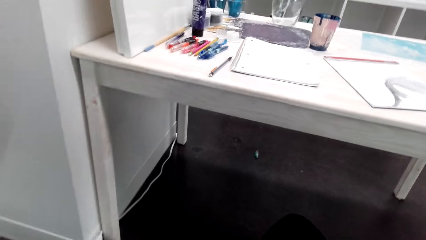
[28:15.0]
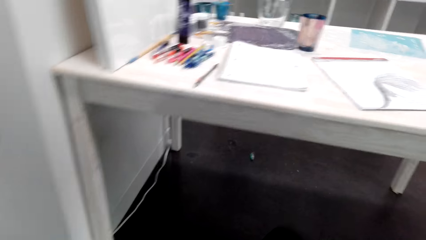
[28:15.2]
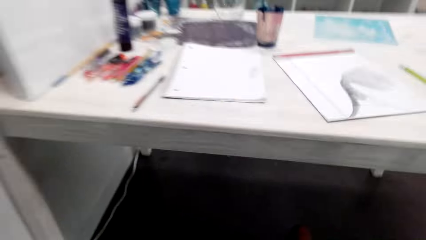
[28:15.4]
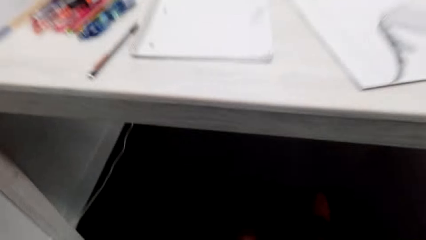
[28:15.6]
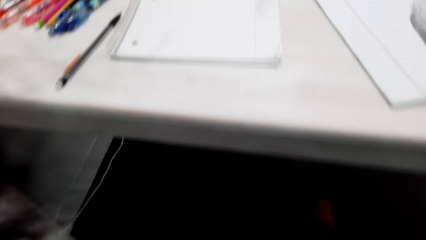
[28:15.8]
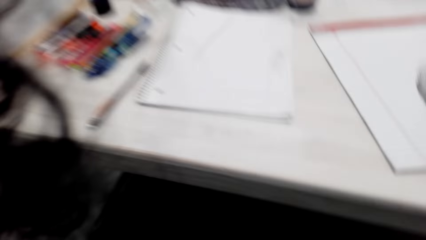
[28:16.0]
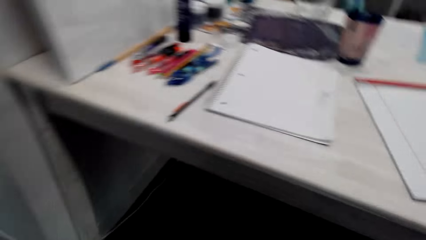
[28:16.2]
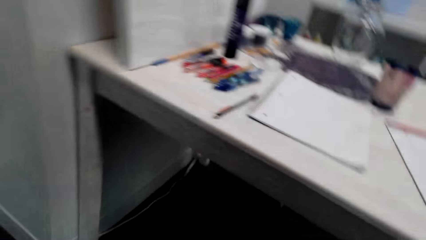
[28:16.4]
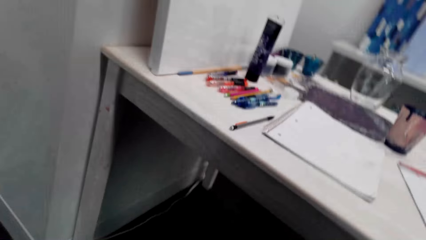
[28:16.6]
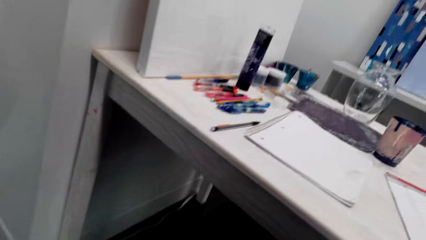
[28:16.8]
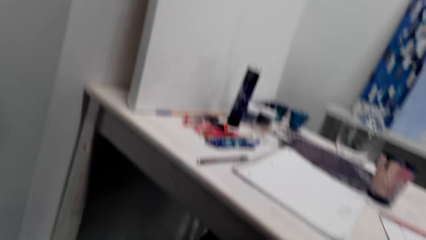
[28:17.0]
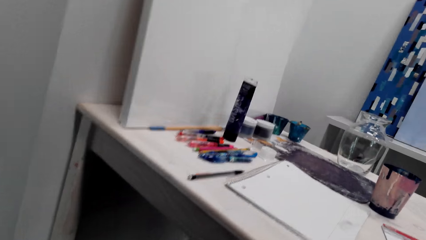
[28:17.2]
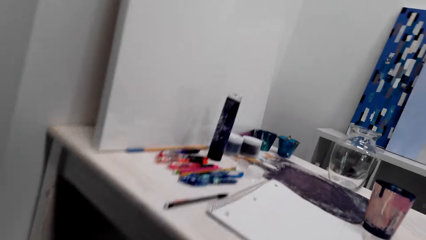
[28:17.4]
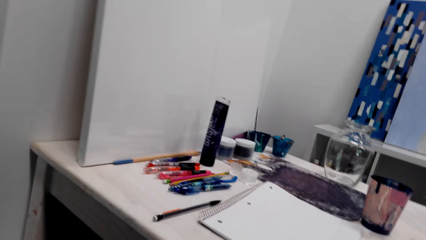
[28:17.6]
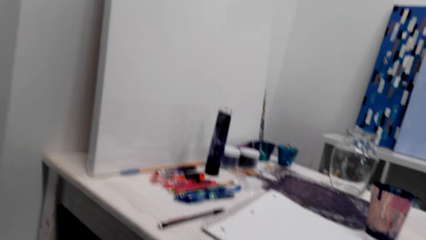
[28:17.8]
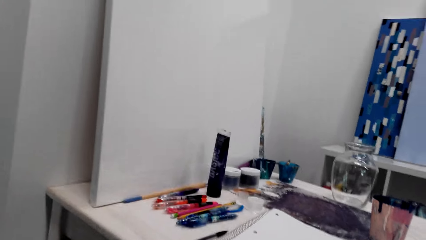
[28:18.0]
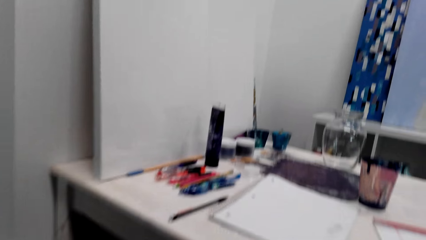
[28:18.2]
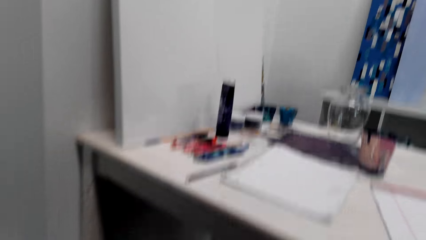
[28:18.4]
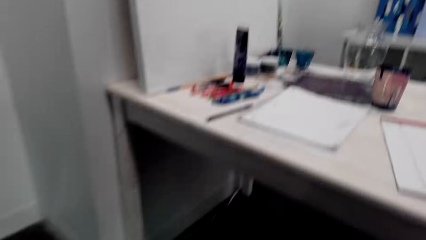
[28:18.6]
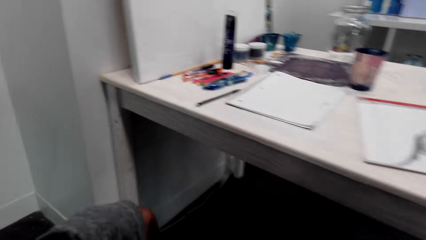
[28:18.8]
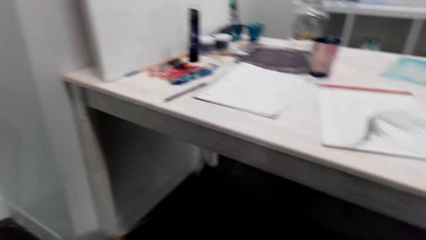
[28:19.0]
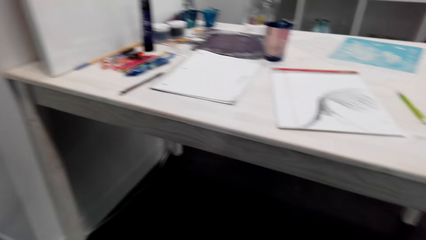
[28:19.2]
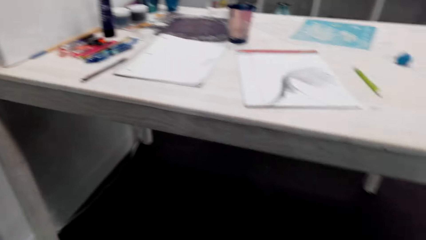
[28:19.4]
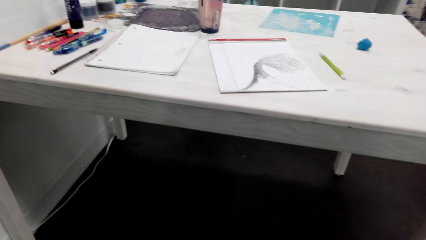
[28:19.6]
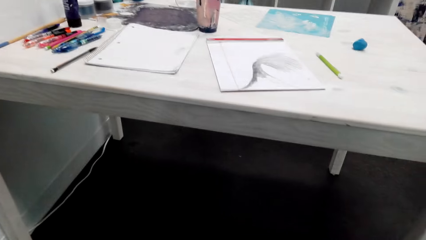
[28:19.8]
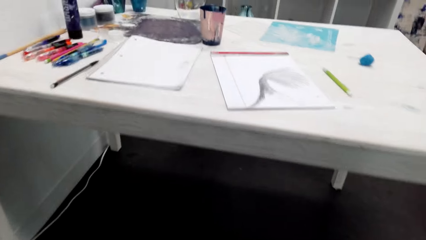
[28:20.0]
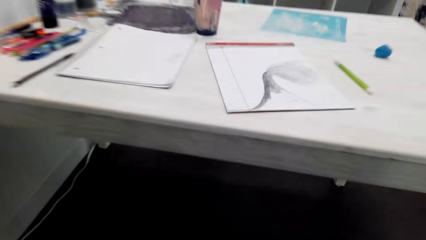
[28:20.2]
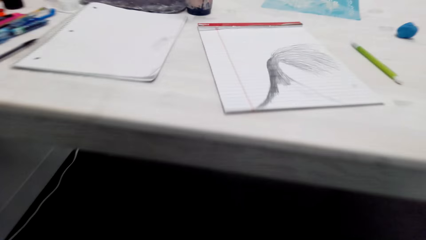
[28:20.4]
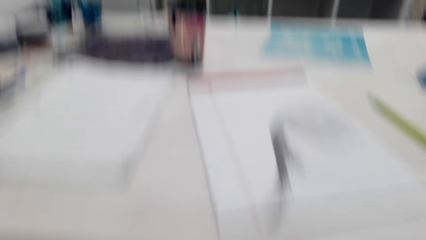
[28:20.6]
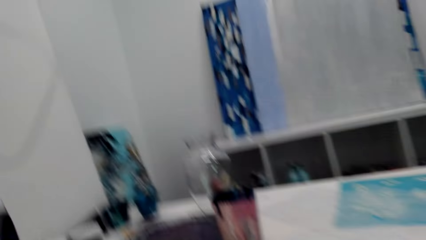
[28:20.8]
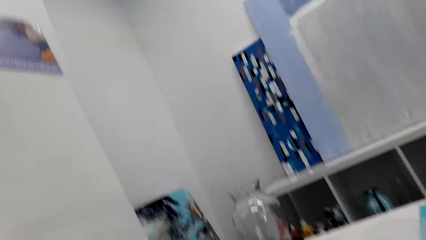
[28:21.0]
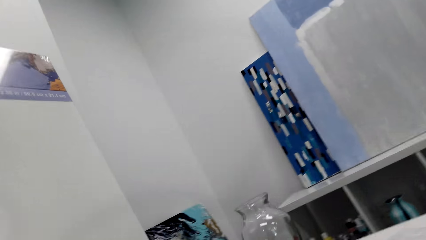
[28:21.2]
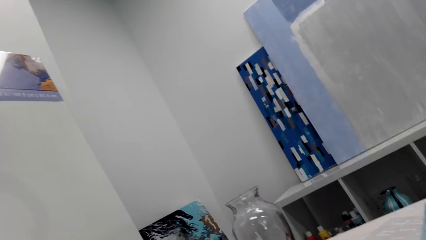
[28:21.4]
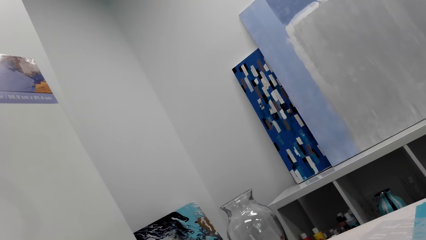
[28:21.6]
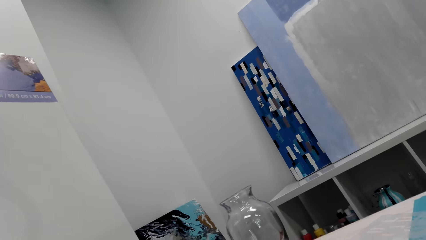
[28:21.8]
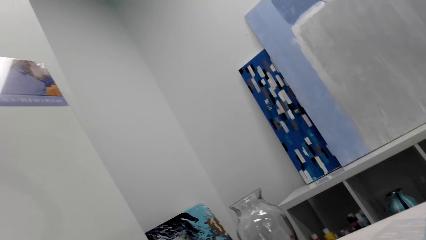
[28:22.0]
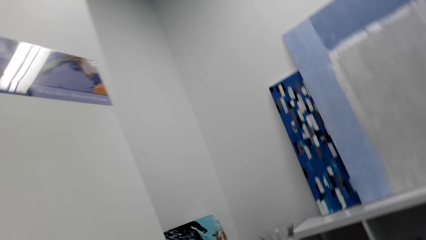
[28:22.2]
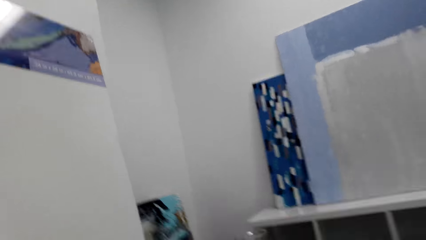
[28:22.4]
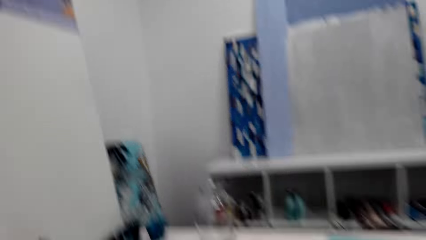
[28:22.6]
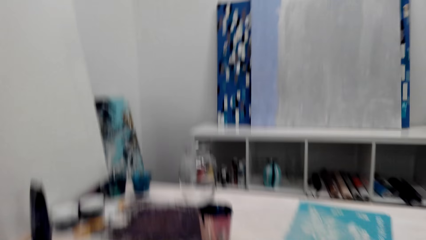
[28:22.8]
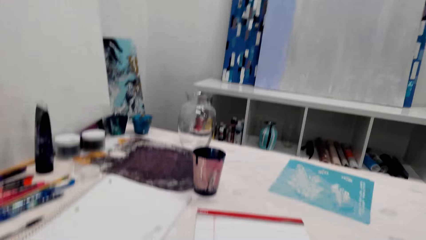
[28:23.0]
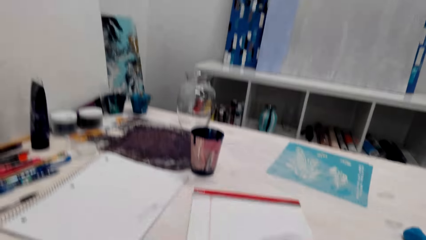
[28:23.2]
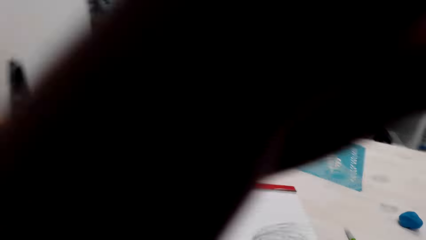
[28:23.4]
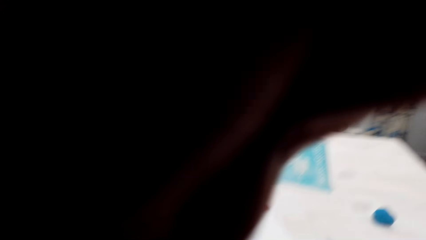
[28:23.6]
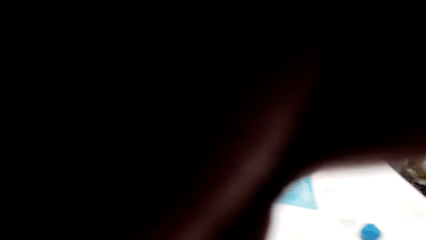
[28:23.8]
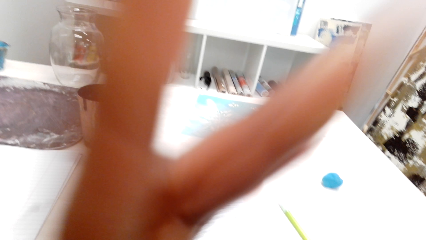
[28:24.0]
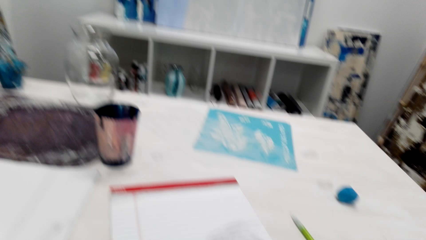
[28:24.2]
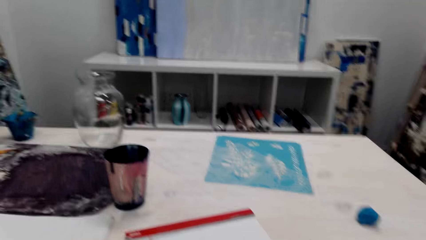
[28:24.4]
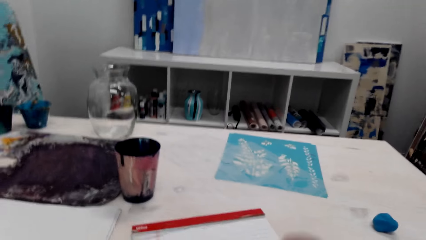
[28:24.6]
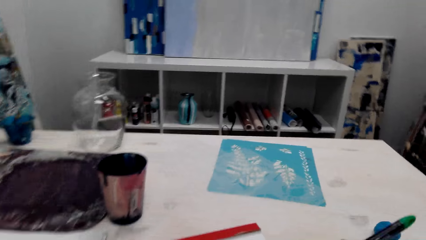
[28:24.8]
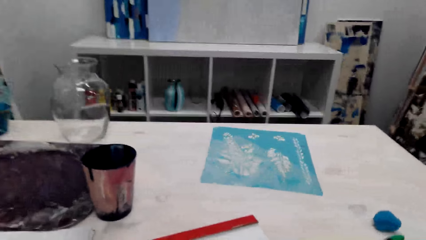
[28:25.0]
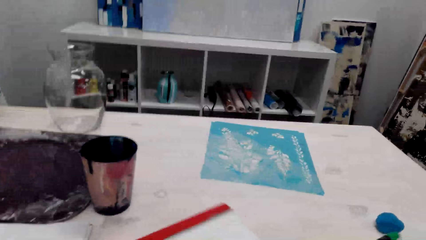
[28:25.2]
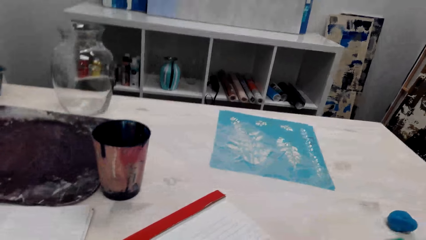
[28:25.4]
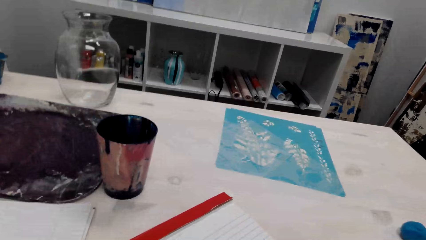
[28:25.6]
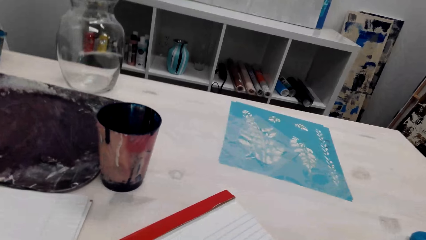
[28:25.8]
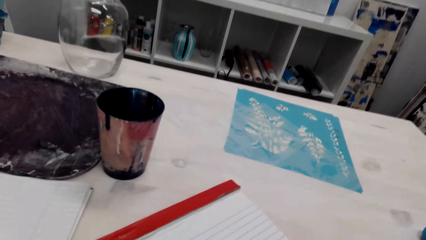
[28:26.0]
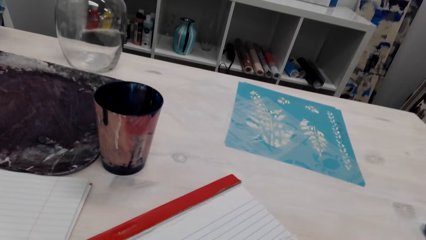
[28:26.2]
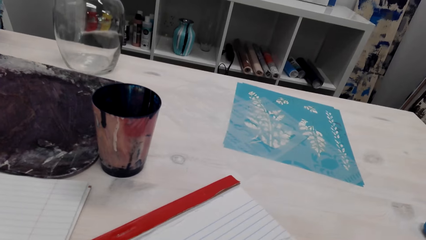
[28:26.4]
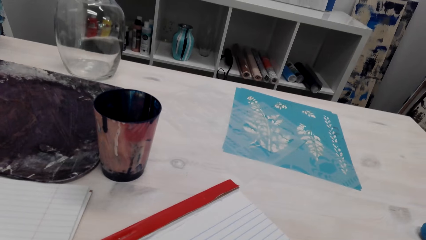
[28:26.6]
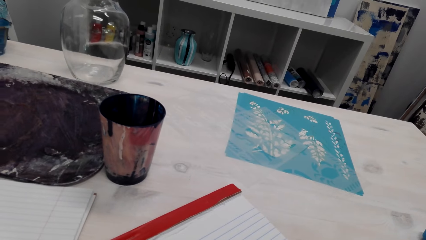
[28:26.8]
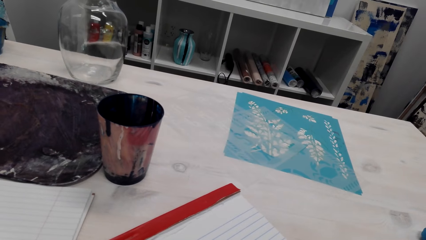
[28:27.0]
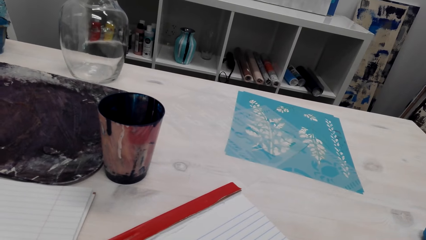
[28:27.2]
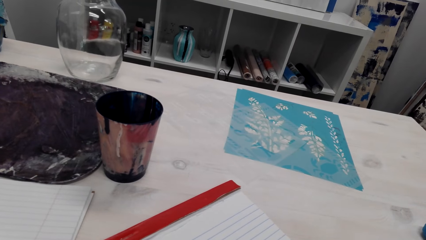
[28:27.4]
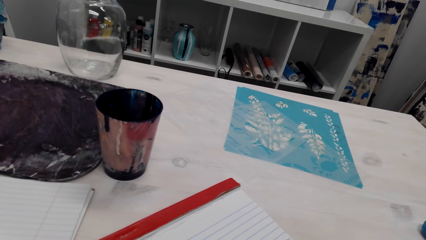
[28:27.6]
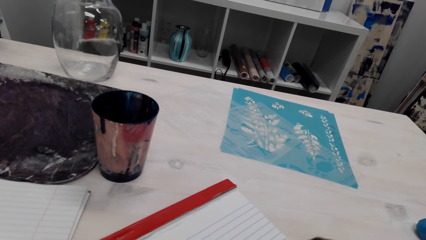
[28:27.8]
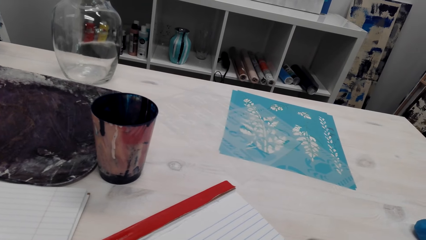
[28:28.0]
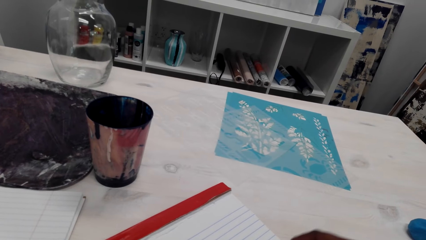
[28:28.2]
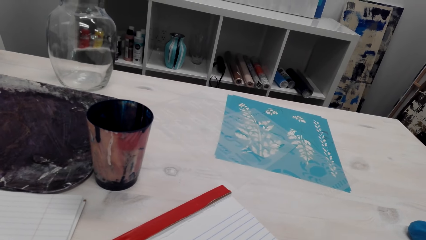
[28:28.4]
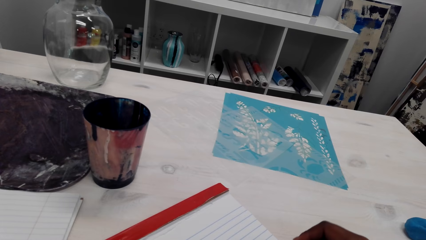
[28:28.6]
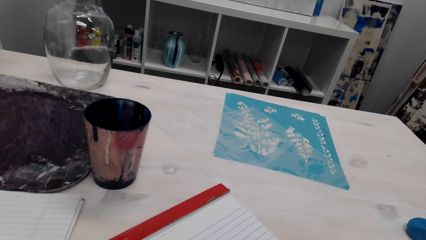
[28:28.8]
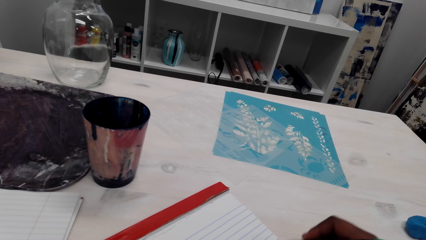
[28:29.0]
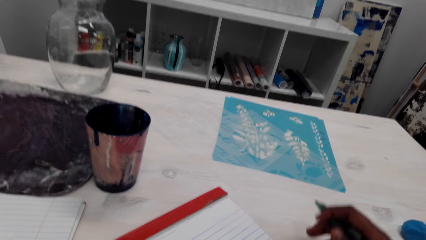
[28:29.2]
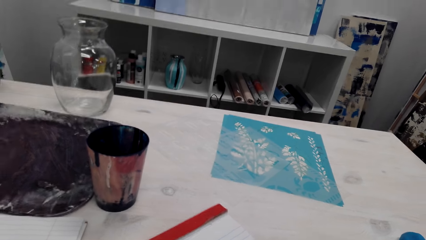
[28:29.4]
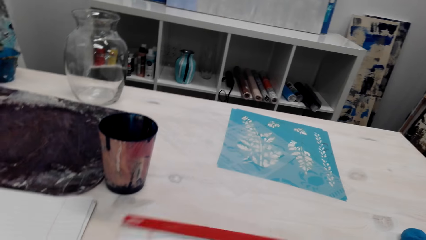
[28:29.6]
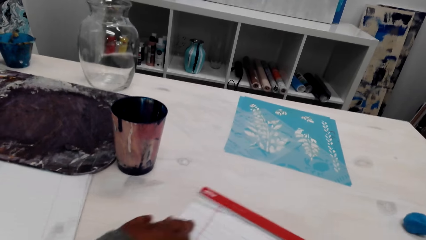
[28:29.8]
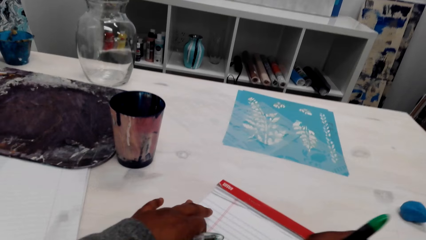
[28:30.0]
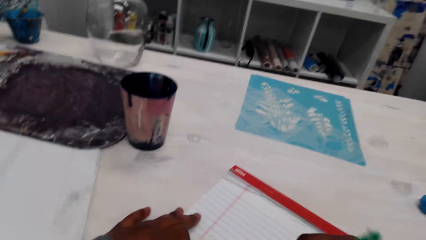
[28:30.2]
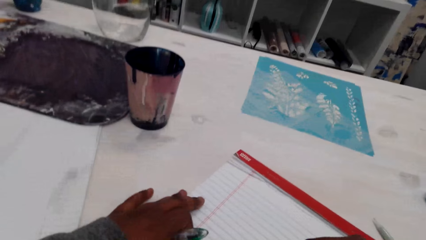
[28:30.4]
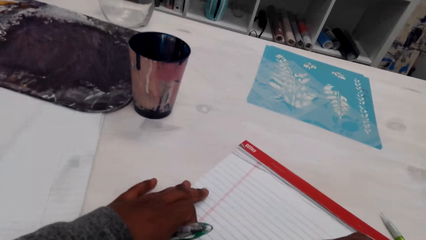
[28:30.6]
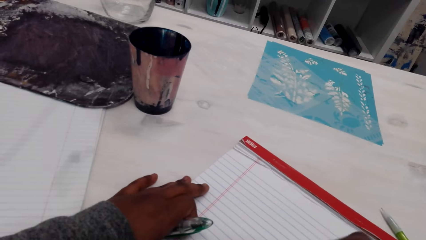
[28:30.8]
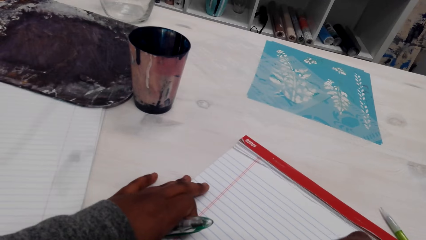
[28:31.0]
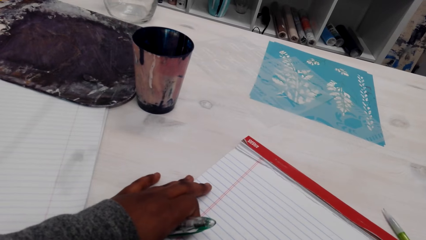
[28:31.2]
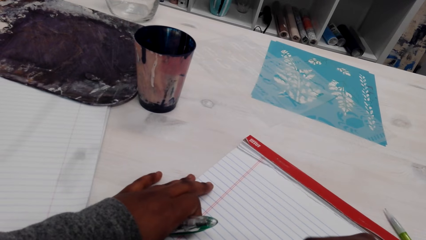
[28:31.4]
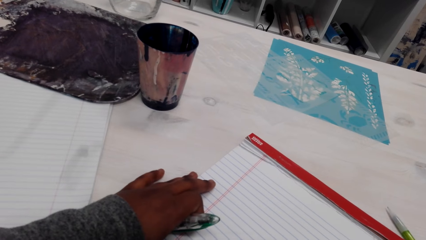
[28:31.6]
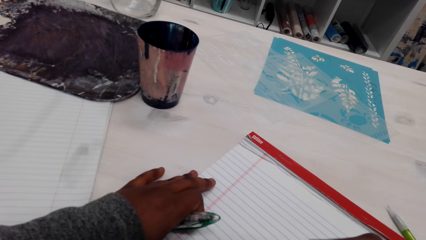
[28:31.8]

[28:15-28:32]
The camera wearer draws on the paper. They color the drawing.
